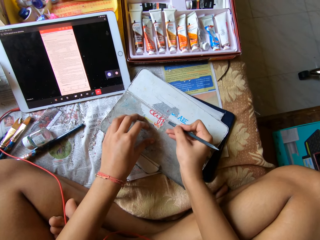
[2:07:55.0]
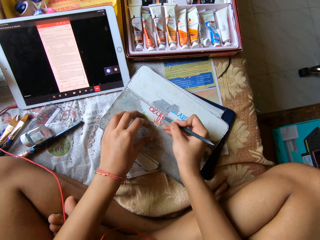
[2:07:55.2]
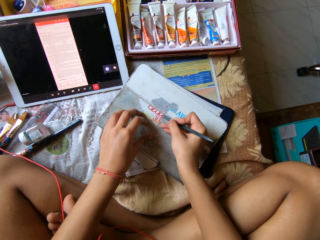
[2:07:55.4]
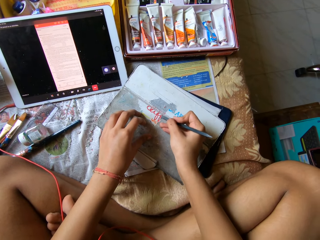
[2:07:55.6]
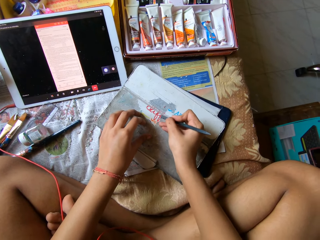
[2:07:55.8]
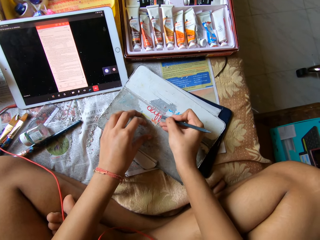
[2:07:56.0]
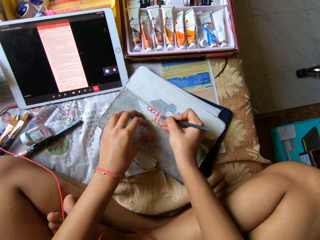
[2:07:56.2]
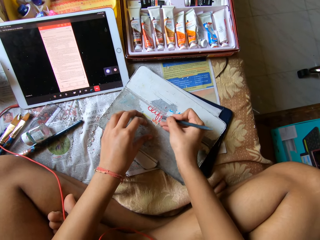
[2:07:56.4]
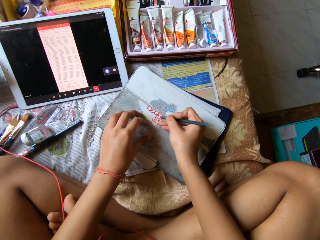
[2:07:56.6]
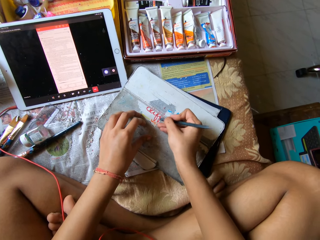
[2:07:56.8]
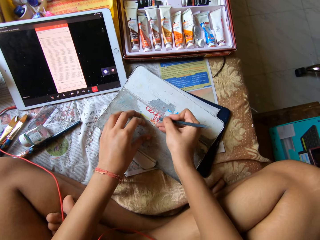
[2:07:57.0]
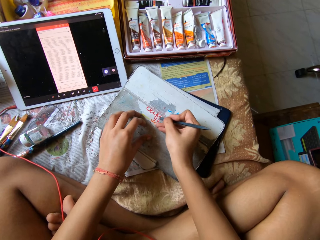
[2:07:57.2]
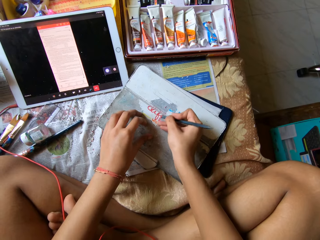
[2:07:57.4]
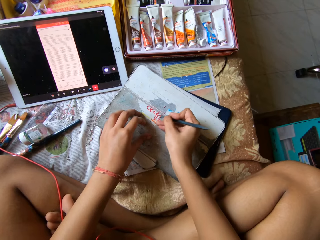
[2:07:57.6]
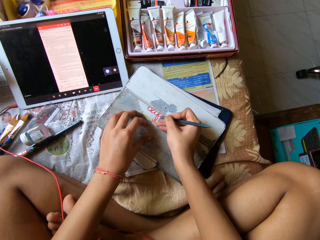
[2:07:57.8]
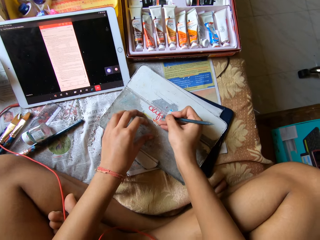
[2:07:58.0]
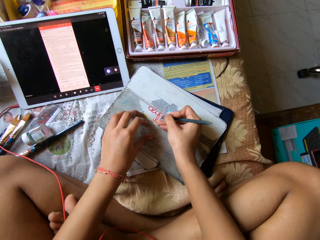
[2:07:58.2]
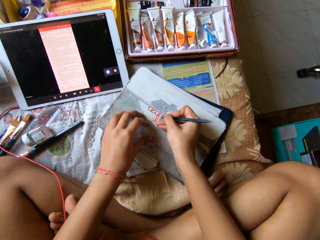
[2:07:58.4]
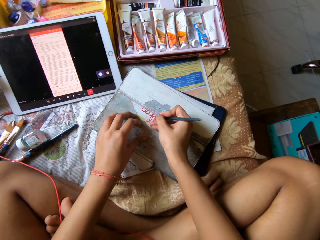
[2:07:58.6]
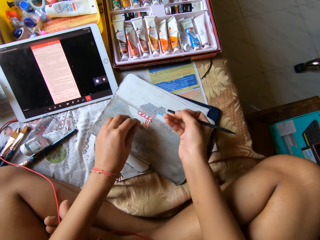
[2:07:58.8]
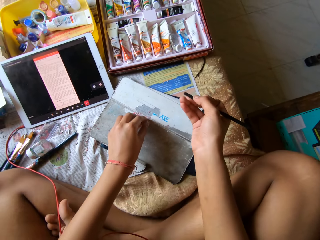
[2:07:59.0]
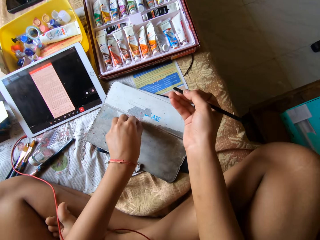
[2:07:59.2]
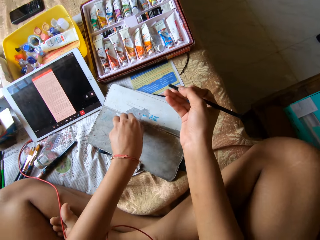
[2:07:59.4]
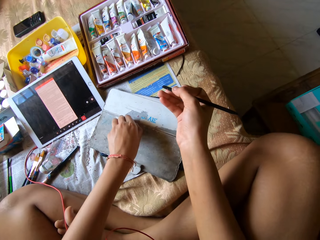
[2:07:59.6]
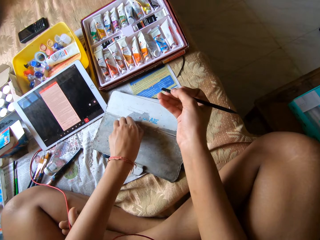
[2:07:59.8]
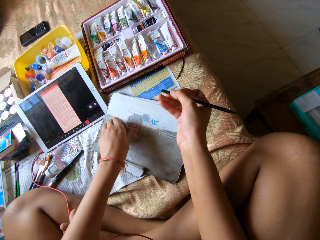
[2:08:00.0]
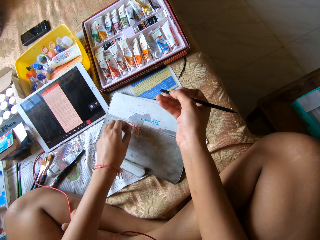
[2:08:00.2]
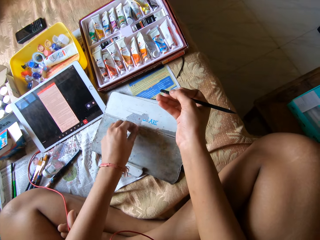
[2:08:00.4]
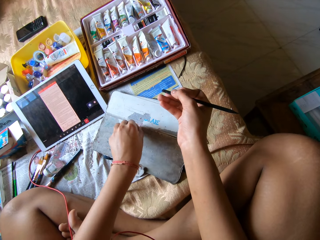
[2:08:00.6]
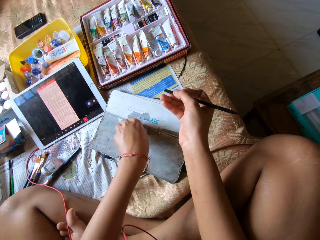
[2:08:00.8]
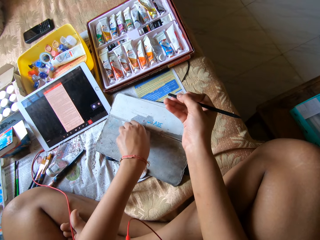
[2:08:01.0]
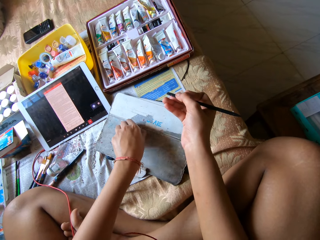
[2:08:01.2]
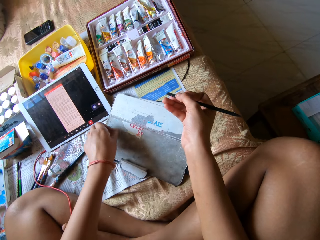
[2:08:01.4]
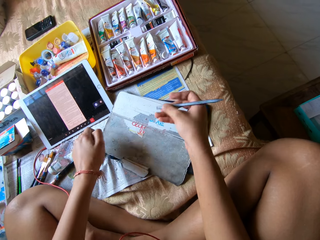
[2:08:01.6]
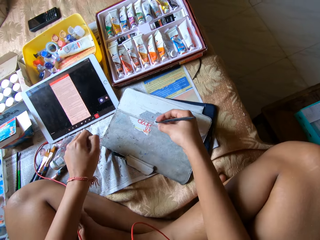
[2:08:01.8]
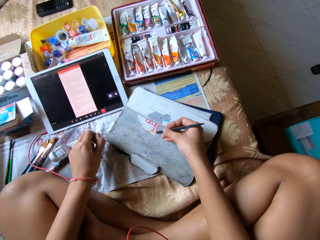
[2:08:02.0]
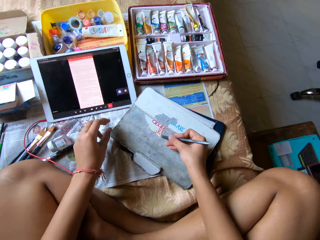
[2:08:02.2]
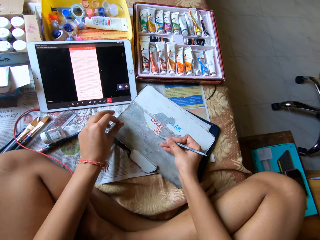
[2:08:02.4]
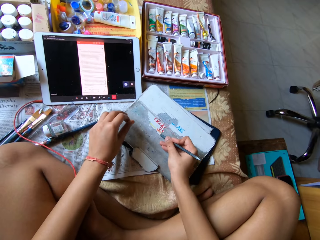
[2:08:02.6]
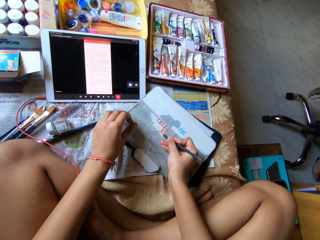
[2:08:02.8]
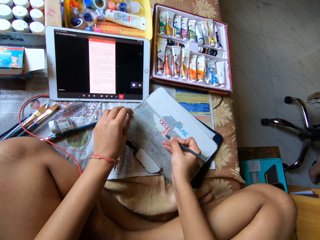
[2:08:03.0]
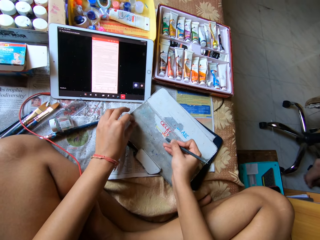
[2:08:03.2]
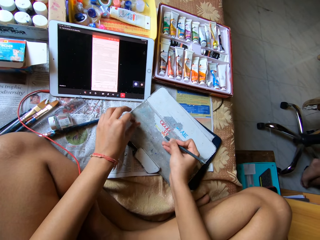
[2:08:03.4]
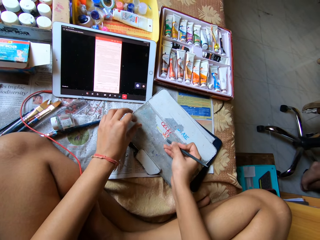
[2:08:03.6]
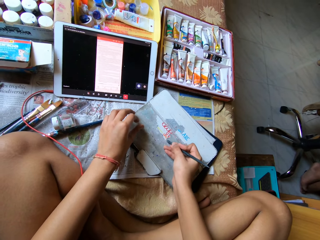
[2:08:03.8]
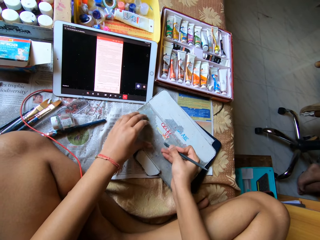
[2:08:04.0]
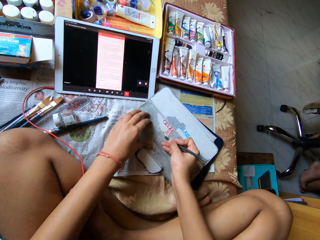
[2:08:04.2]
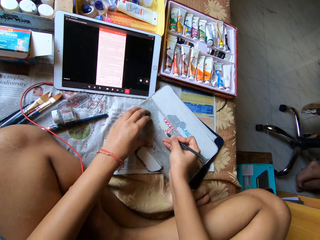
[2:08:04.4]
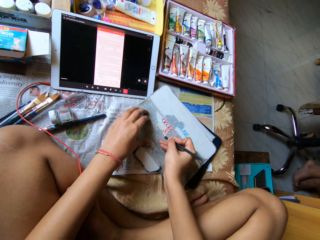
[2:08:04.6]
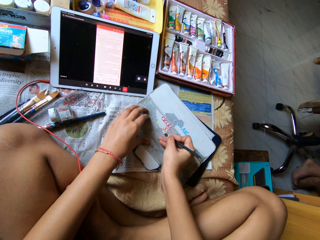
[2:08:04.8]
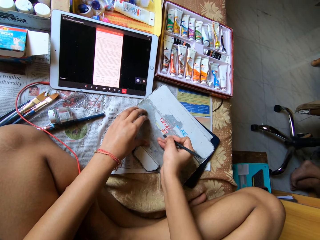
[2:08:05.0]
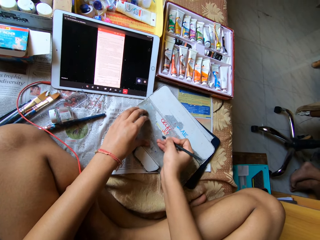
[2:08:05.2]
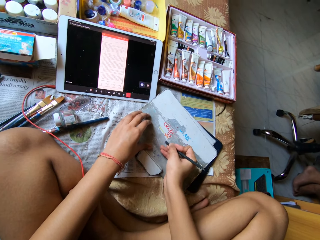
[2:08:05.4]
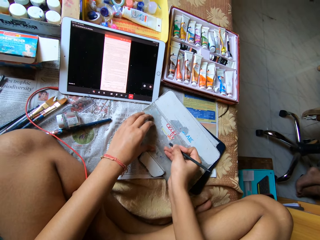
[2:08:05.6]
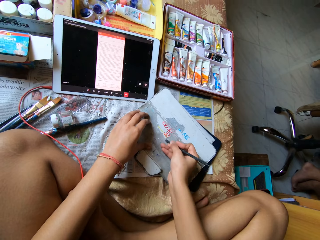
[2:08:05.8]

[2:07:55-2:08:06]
The camera wearer peels the paper off the pouch with her left hand. She scrapes the paper off the pouch with the nail file in her right hand.

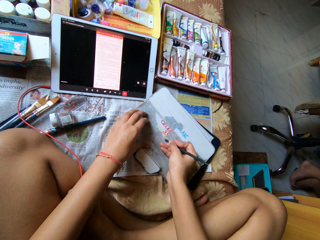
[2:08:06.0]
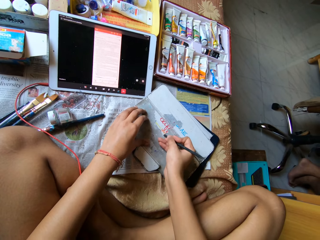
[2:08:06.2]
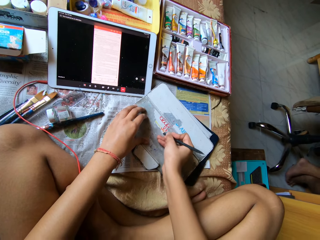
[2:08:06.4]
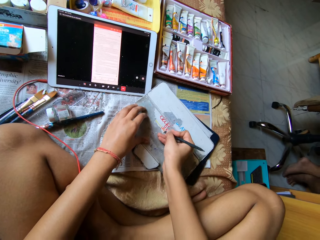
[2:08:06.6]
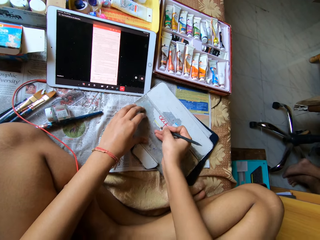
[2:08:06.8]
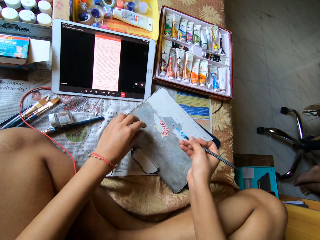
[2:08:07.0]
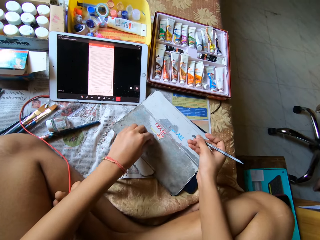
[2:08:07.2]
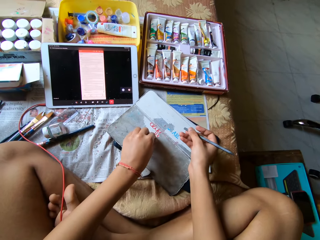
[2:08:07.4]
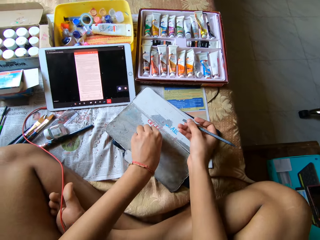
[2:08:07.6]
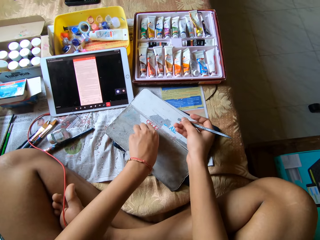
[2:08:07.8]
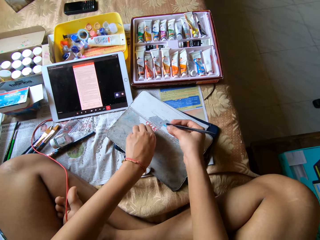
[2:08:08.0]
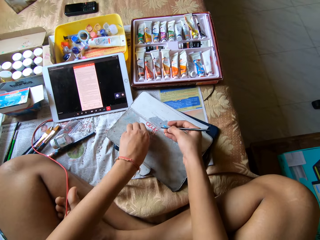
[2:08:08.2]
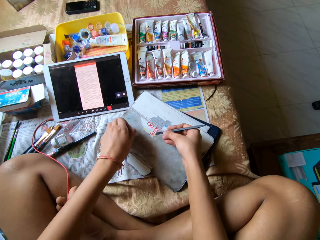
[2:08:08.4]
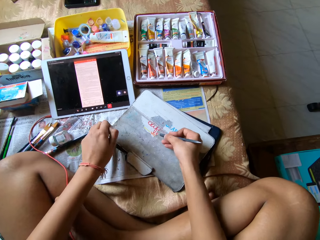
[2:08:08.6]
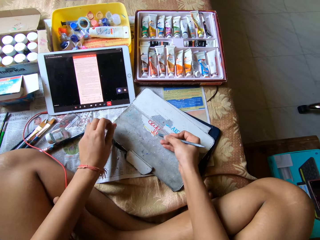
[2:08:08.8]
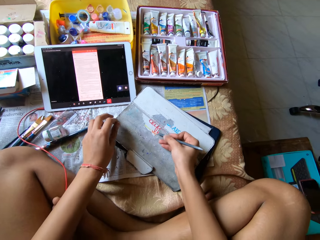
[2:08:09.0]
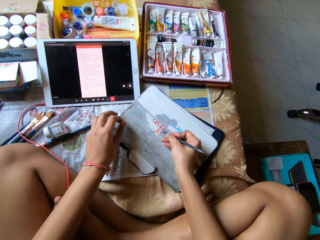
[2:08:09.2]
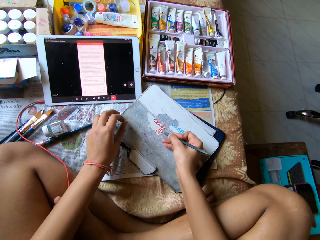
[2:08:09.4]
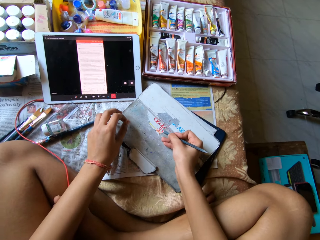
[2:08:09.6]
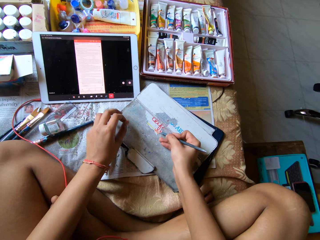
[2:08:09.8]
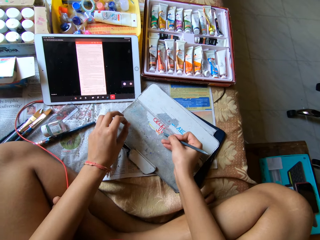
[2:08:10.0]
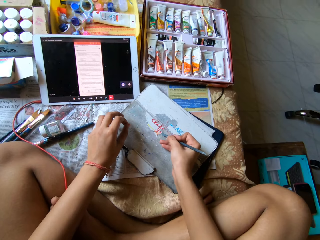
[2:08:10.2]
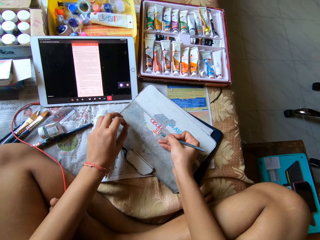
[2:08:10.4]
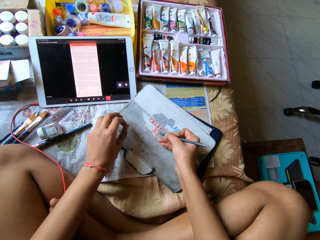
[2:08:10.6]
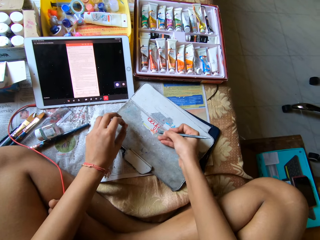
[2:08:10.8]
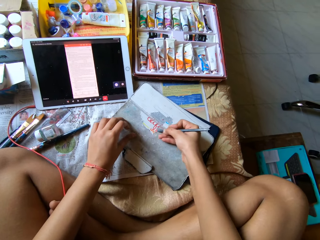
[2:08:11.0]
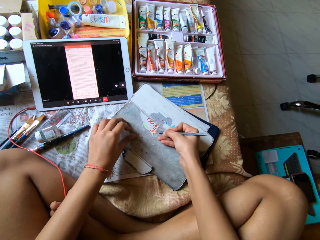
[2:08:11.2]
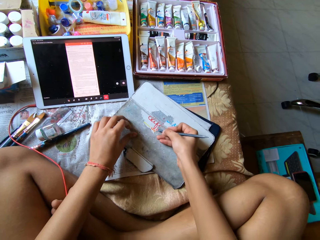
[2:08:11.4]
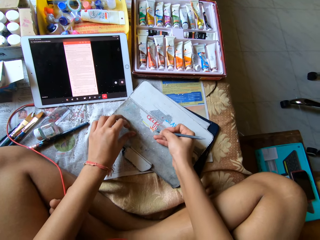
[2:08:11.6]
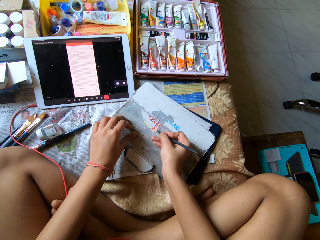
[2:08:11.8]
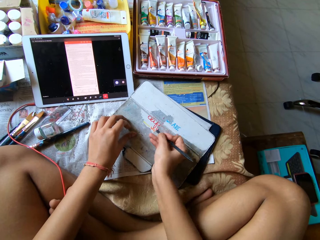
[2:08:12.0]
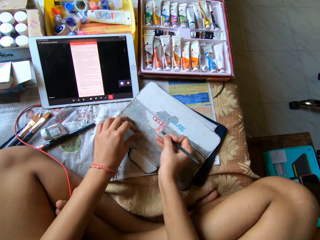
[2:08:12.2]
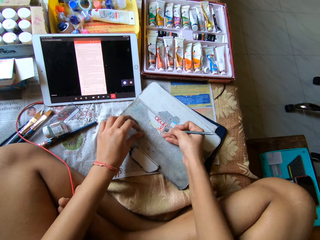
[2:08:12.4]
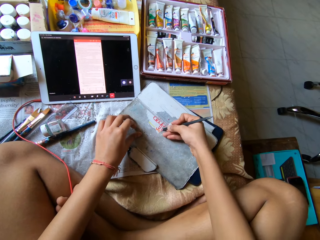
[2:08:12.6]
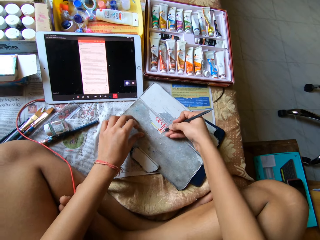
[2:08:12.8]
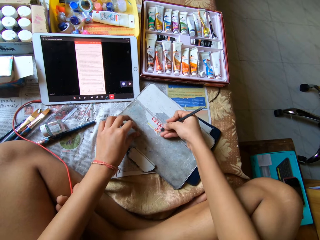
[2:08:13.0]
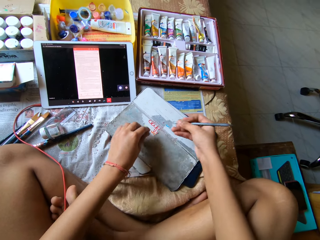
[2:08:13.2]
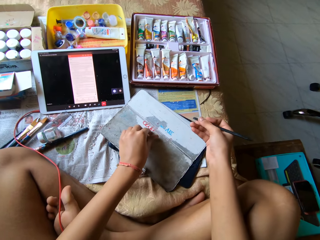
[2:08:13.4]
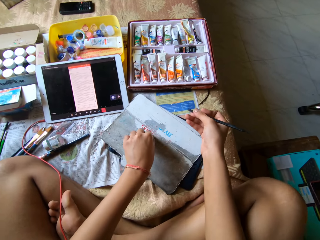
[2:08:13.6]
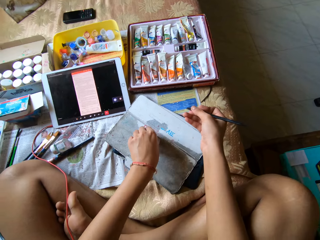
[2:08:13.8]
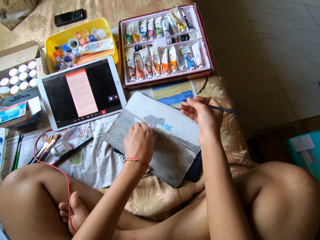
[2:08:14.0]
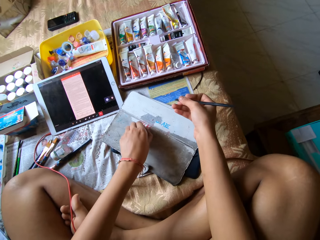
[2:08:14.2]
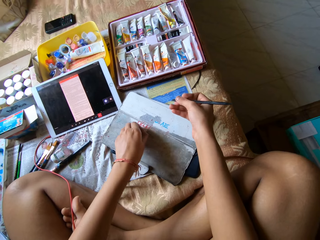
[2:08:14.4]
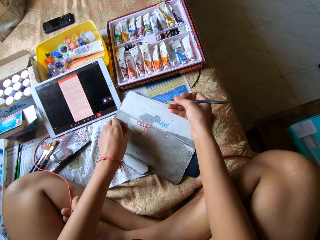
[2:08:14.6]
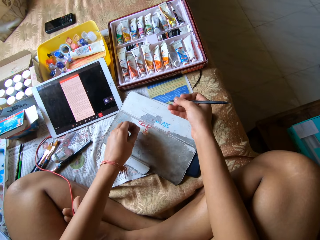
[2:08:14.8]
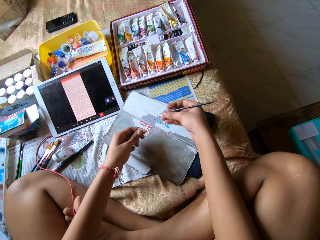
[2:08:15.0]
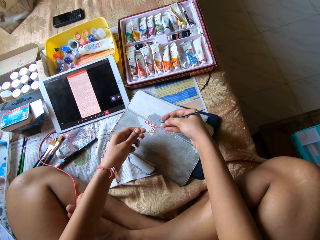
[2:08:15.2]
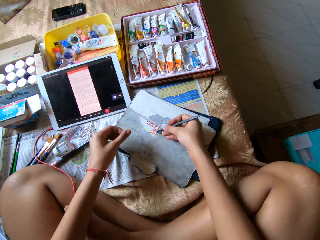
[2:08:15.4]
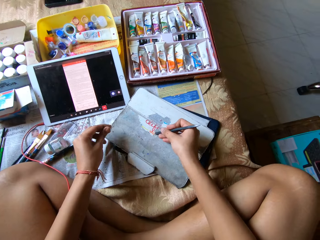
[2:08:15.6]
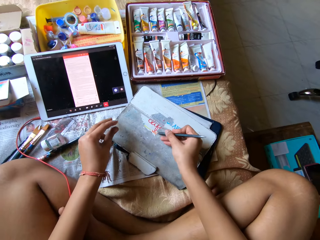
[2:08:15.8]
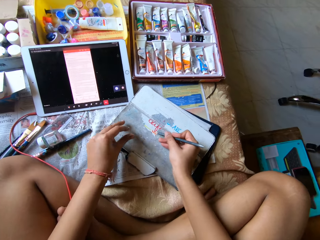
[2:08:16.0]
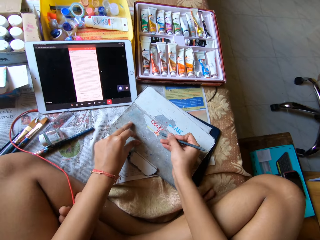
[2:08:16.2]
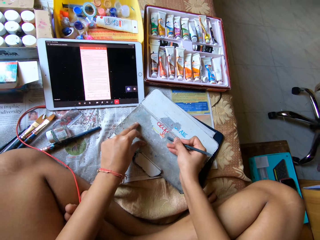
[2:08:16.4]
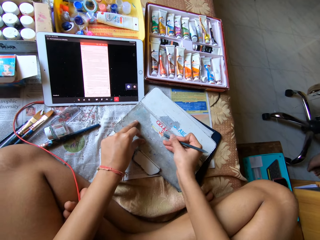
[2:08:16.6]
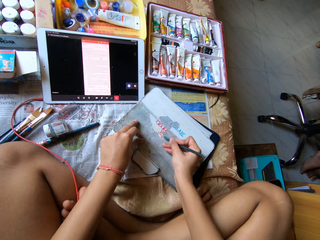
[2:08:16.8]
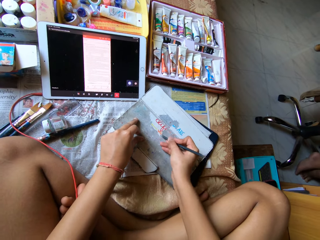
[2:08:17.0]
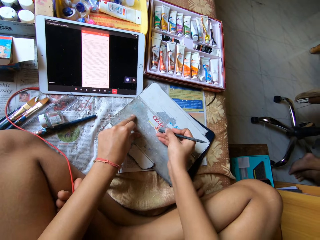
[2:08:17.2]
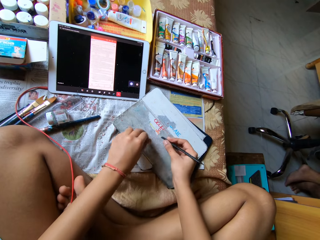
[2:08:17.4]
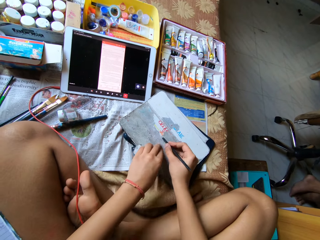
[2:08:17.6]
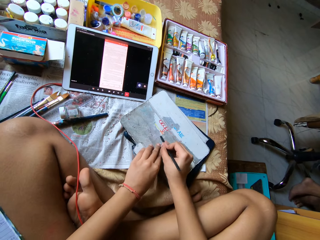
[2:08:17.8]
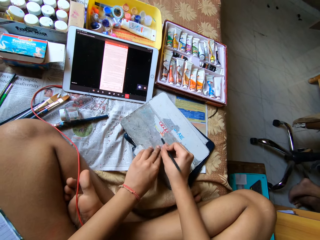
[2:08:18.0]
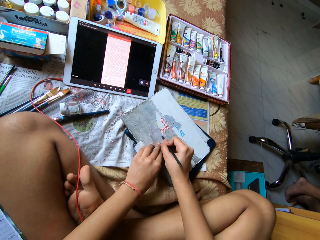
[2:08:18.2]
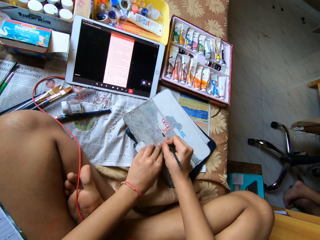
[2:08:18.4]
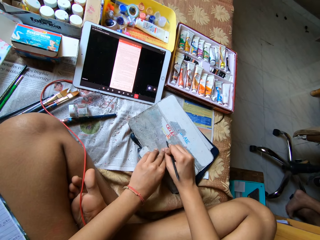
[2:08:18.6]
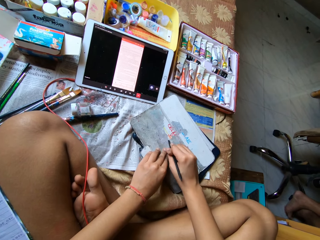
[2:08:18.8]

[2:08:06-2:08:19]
The camera wearer peels the paper off the pouch with her left hand. She scrapes the paper off the pouch with the nail file in her right hand. She peels the paper off the pouch with her left hand. She scrapes the paper off the pouch with the nail file in her right hand.
